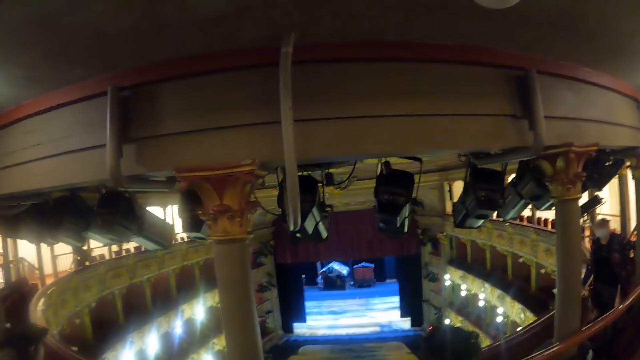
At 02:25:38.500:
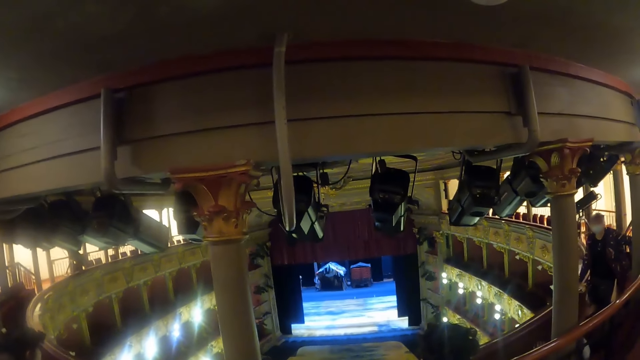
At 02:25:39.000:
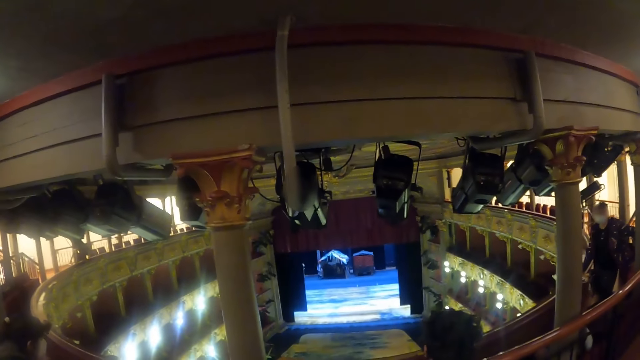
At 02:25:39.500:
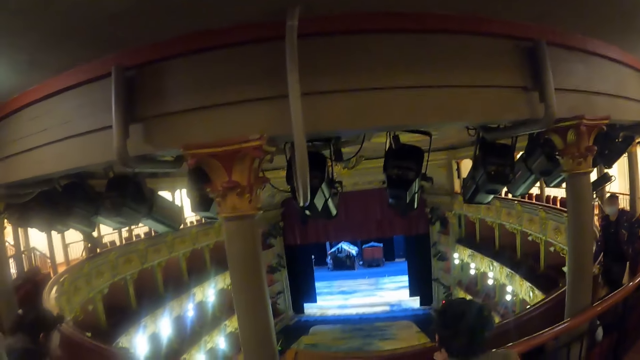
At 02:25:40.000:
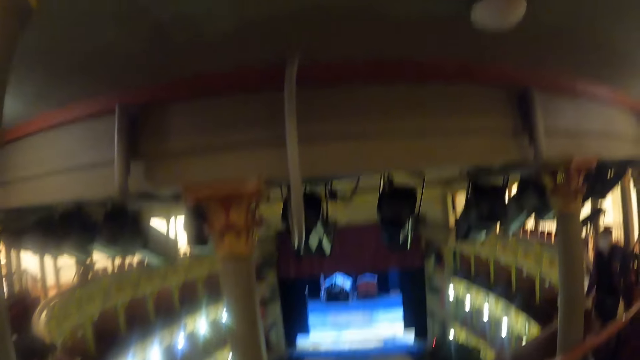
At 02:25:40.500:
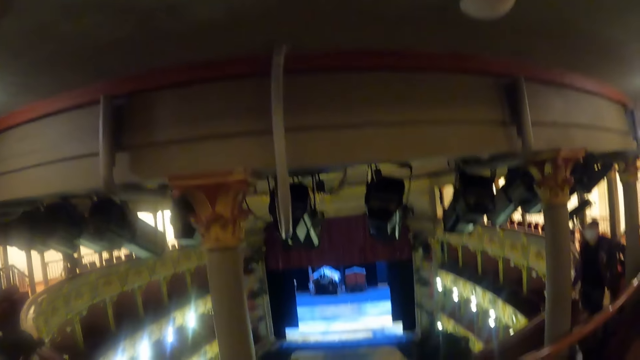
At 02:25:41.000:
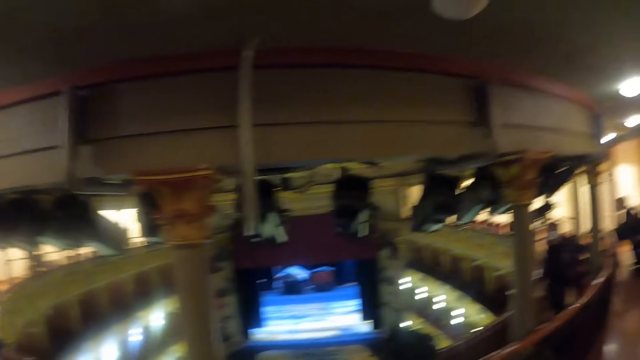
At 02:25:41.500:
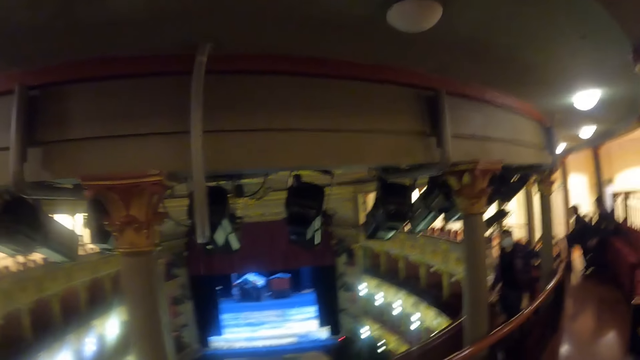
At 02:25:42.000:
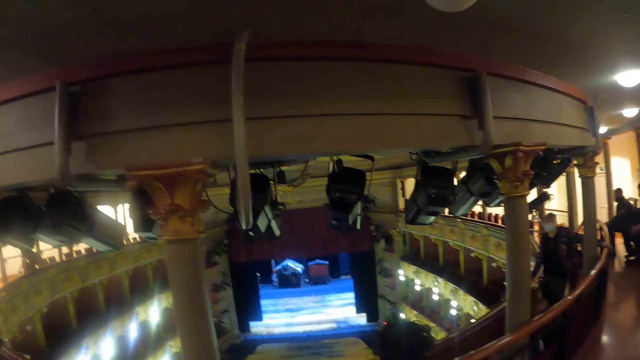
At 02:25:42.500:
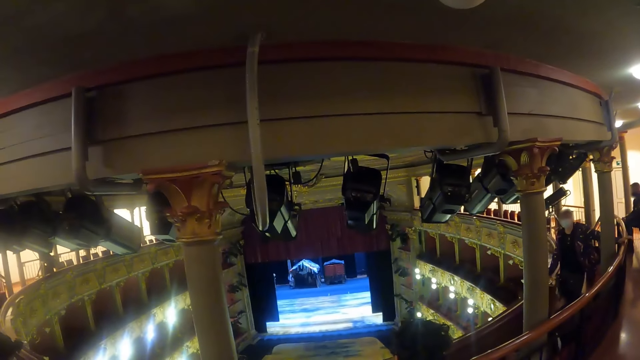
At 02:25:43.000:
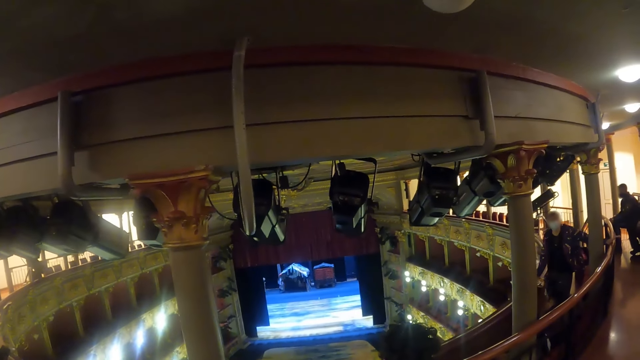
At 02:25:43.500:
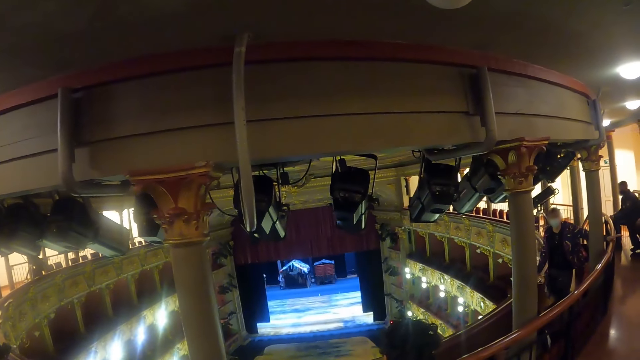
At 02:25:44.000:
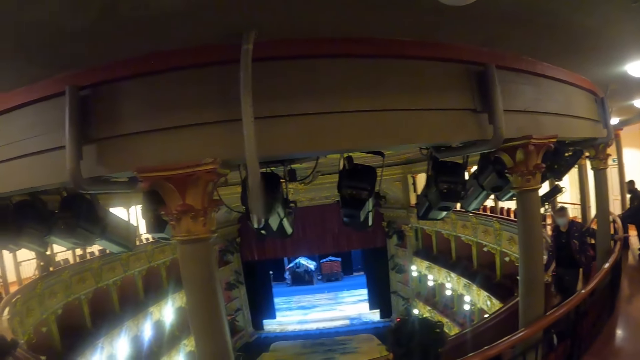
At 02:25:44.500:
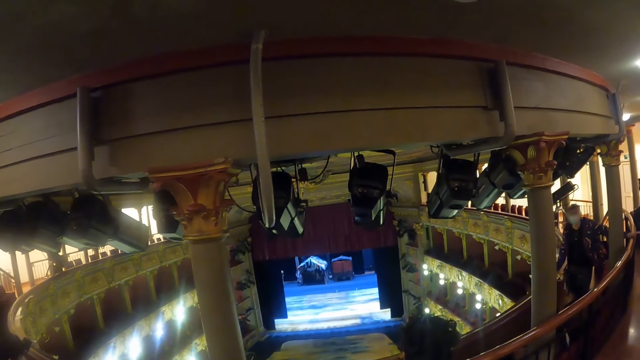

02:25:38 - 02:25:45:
The camera wearer looks at the screen.

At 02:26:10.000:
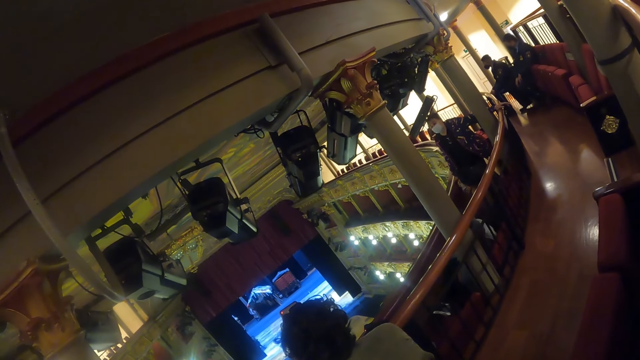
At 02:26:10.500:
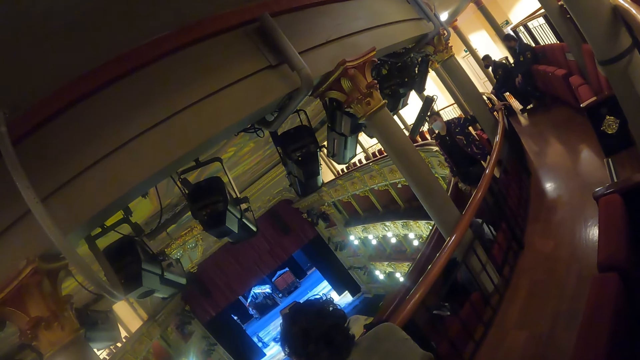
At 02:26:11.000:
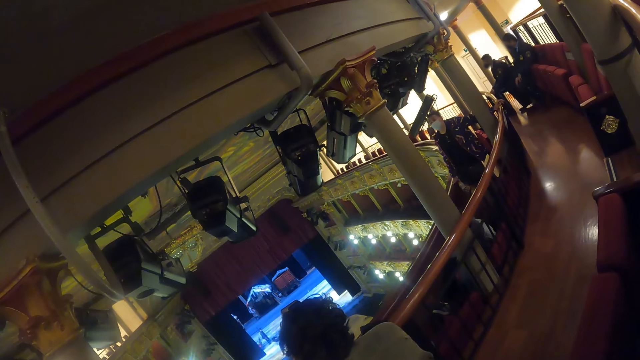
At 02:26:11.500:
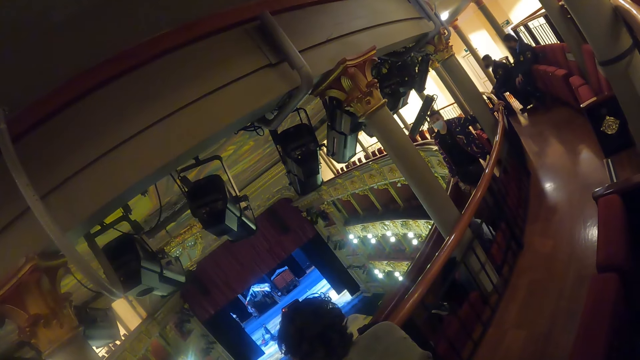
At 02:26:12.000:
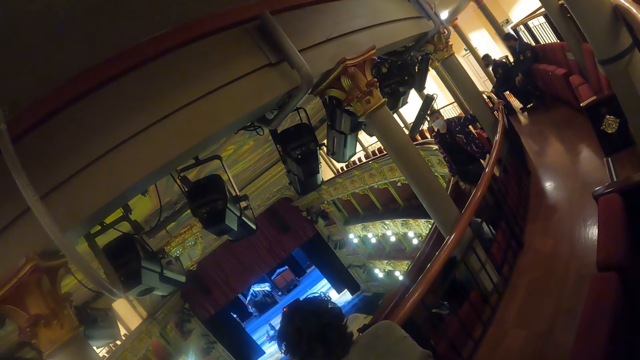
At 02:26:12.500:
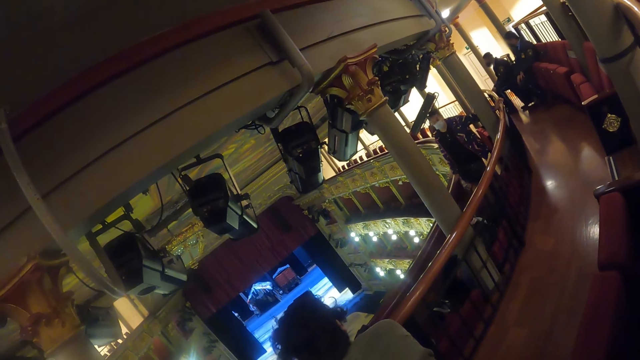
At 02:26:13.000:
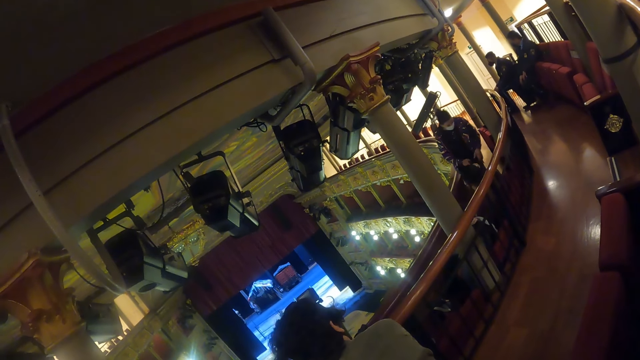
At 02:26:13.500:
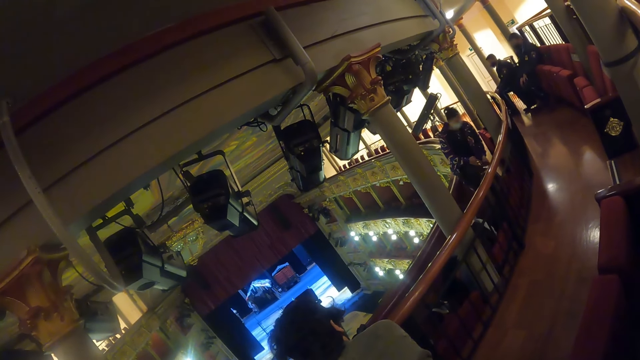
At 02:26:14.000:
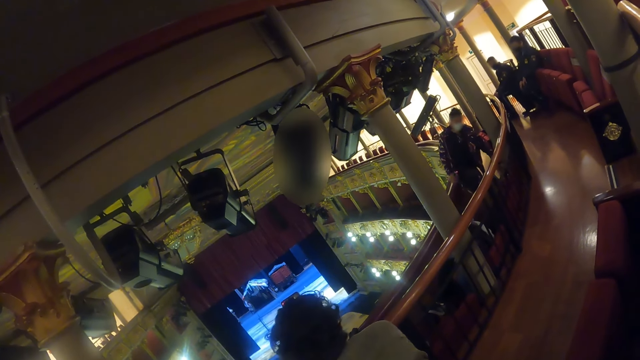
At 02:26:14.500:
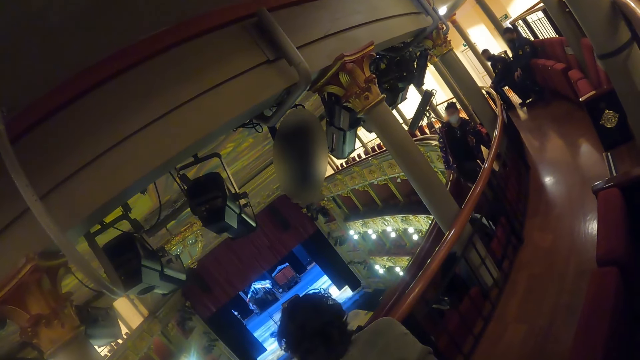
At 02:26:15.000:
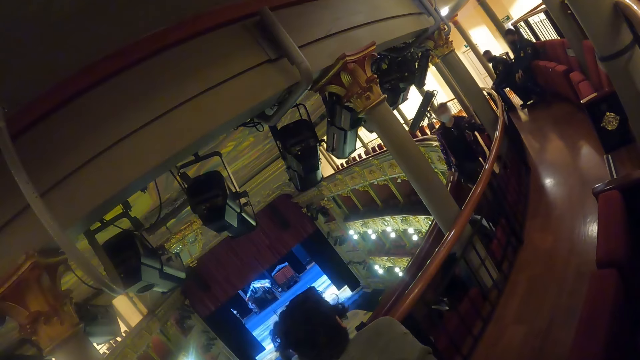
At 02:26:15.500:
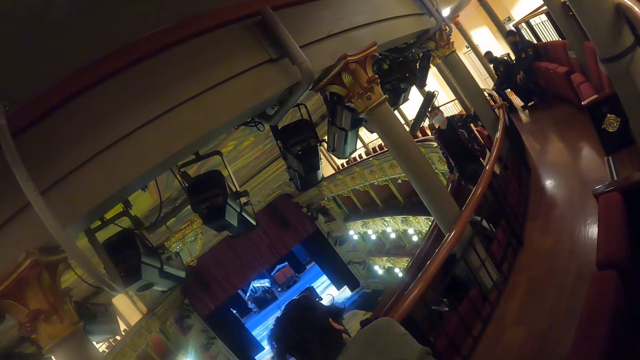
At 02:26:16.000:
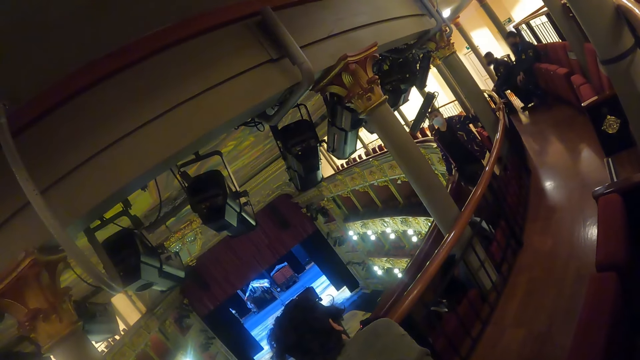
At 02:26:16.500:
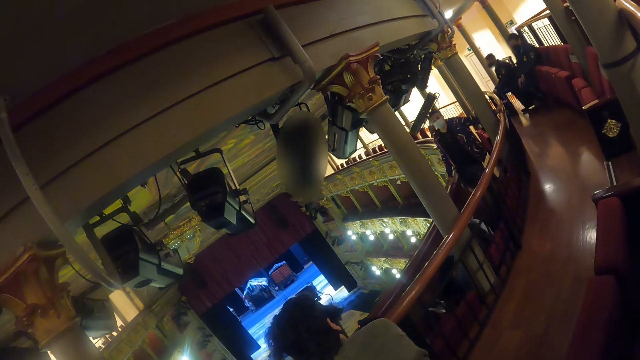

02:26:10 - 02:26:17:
The camera wearer looks around.

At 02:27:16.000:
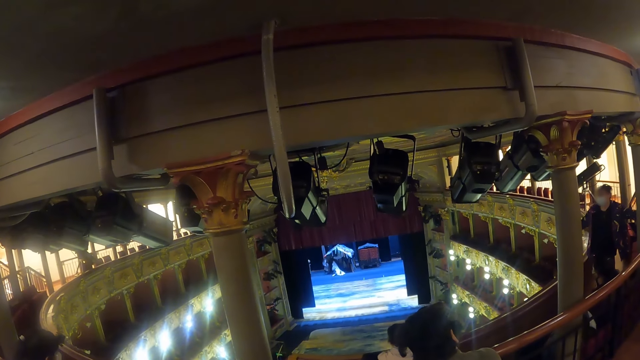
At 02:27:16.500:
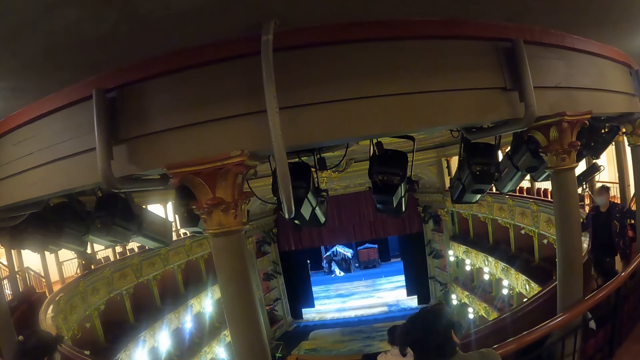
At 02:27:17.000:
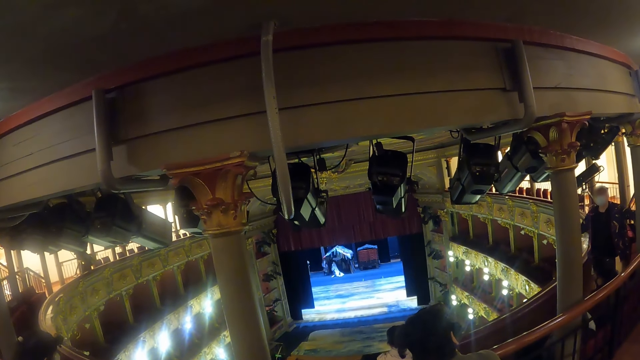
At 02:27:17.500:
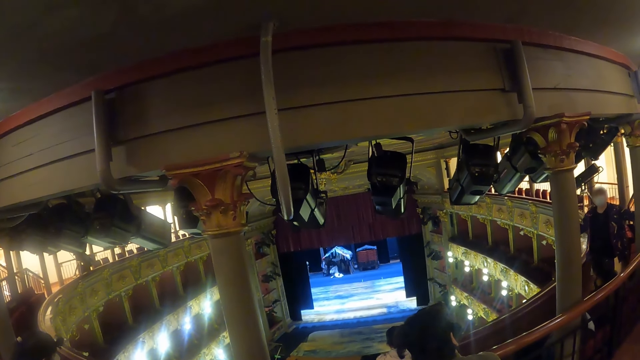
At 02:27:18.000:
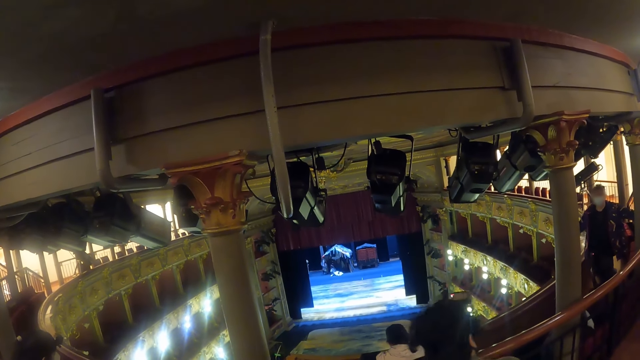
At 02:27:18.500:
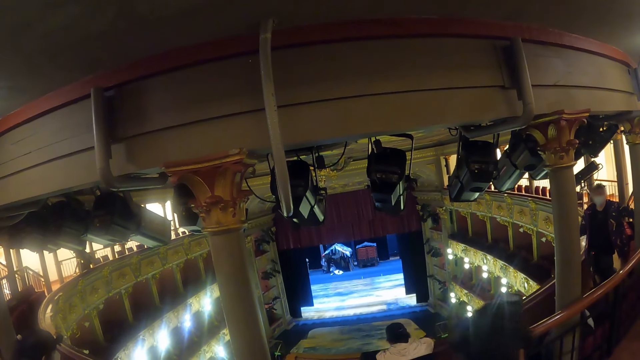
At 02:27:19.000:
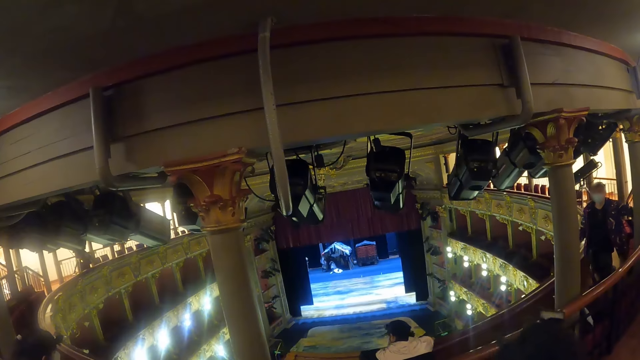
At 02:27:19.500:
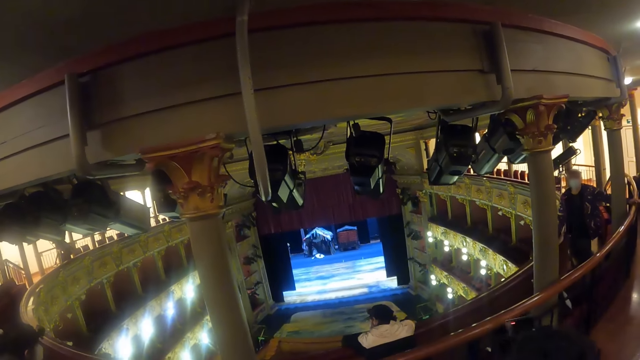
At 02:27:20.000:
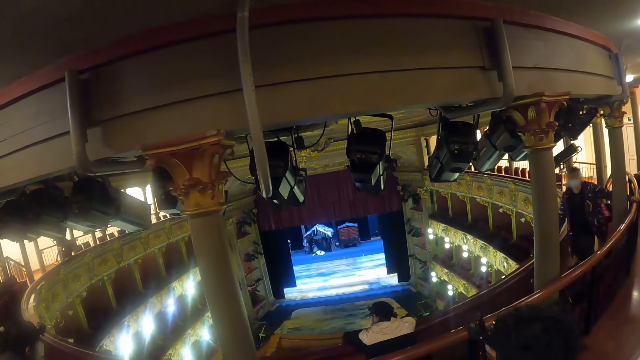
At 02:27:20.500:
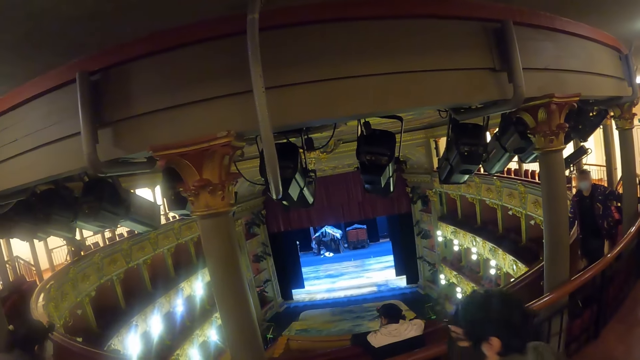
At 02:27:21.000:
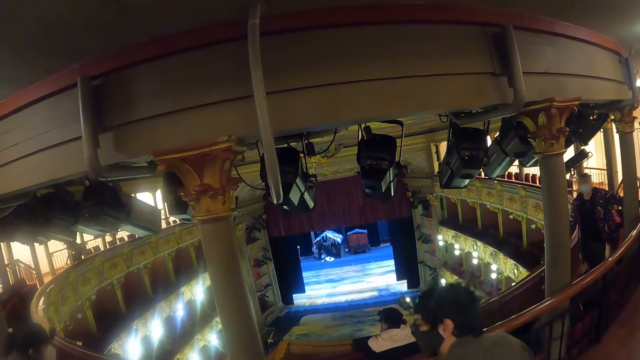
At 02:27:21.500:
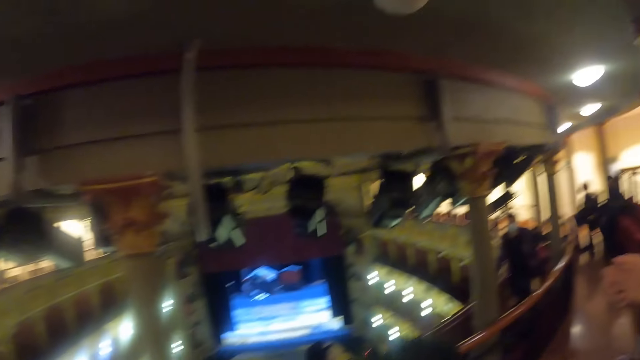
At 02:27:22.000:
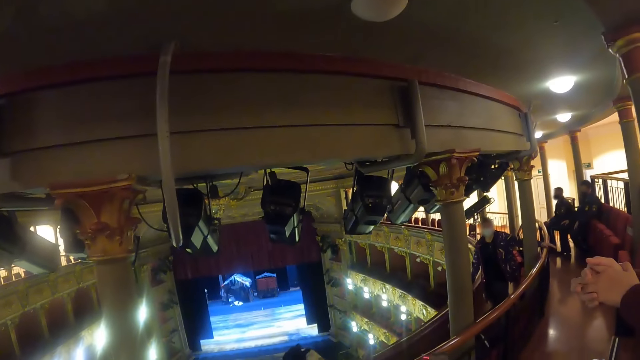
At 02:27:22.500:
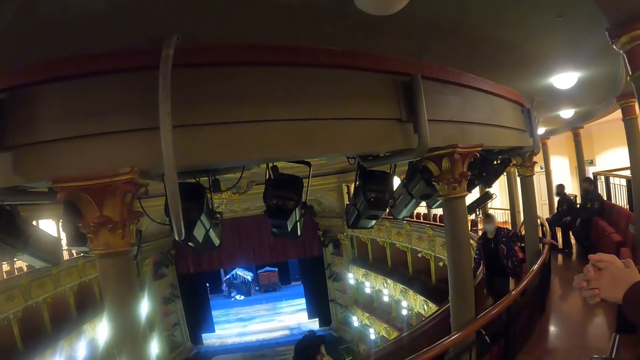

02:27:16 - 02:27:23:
The camera wearer looks at the screen.
